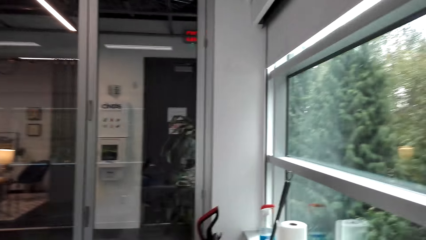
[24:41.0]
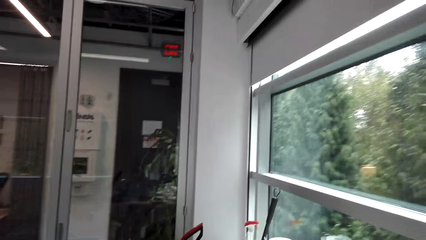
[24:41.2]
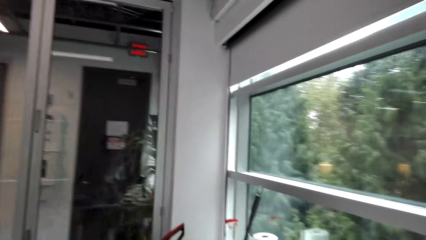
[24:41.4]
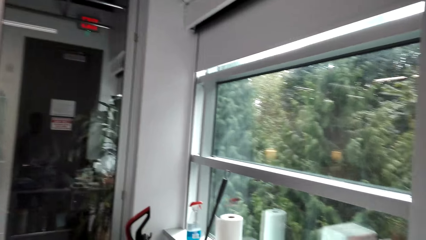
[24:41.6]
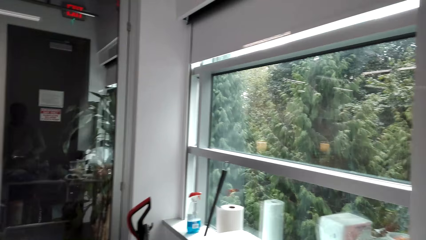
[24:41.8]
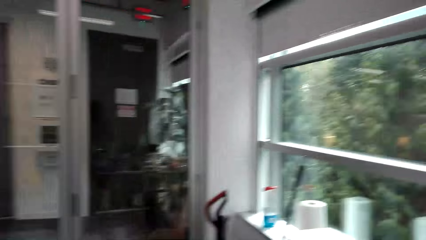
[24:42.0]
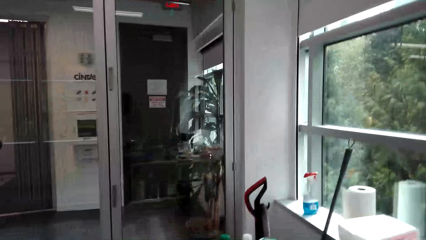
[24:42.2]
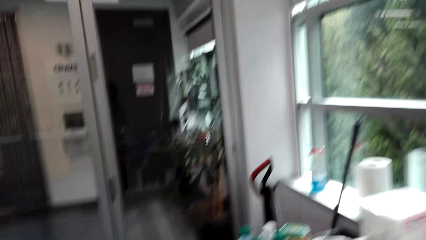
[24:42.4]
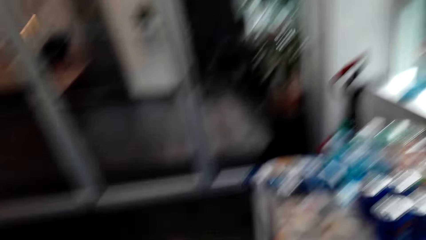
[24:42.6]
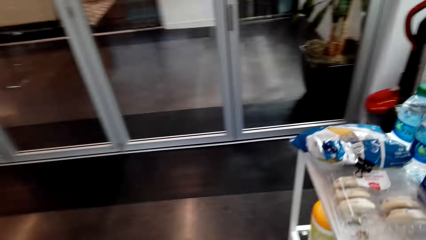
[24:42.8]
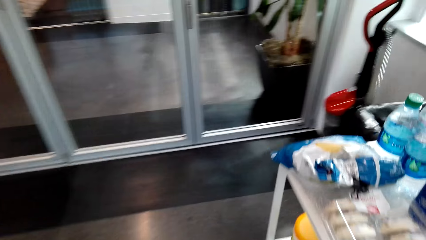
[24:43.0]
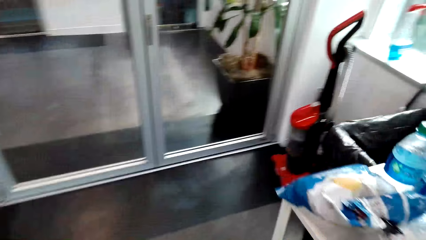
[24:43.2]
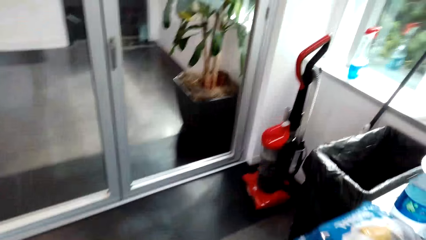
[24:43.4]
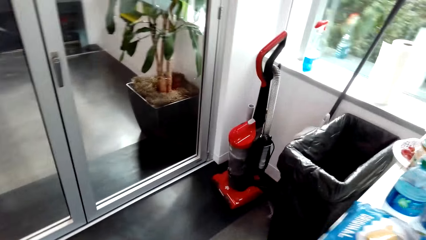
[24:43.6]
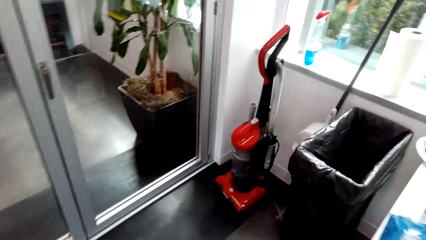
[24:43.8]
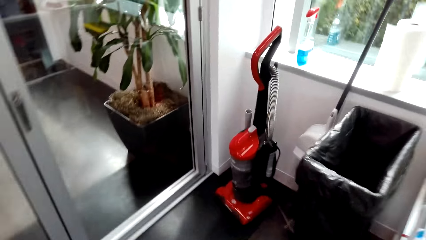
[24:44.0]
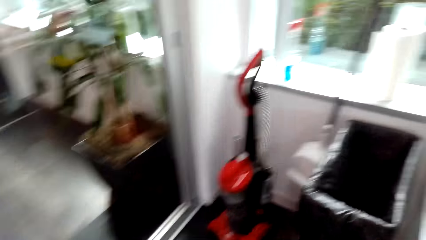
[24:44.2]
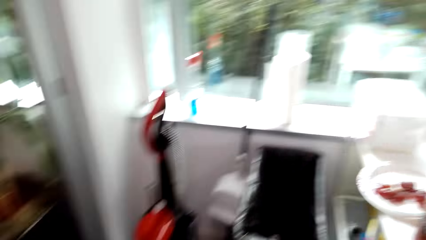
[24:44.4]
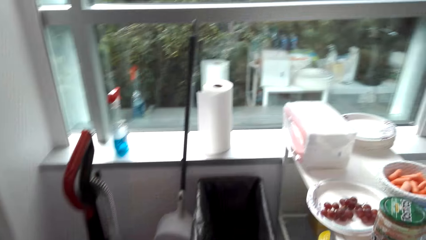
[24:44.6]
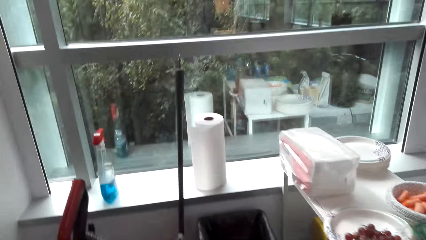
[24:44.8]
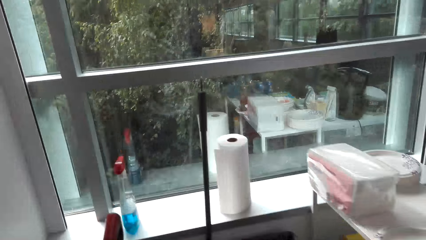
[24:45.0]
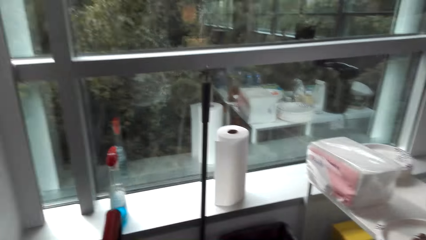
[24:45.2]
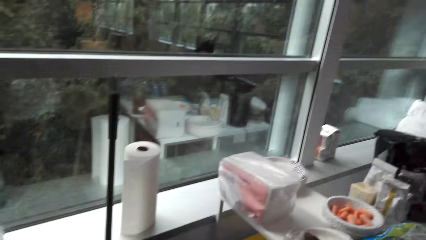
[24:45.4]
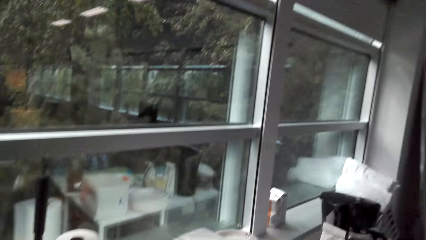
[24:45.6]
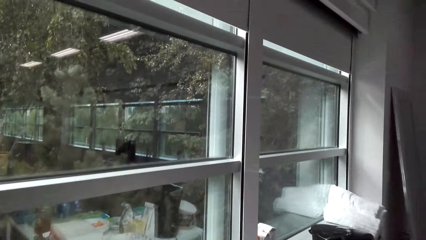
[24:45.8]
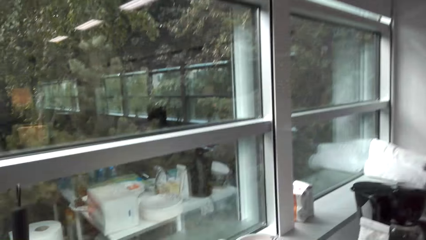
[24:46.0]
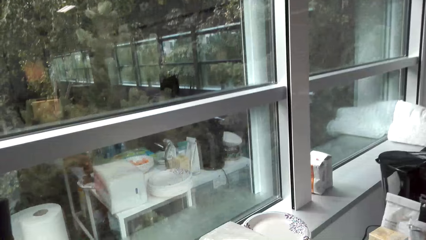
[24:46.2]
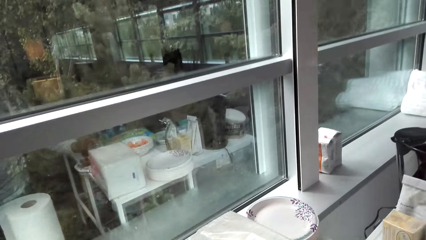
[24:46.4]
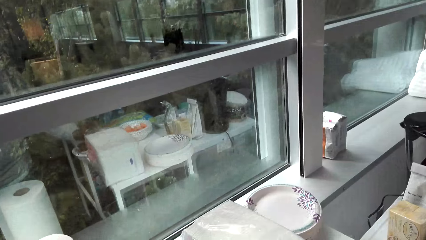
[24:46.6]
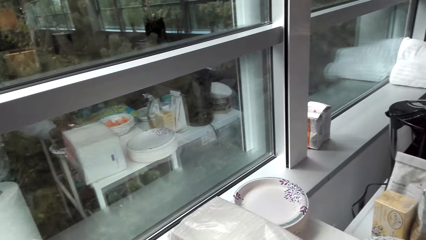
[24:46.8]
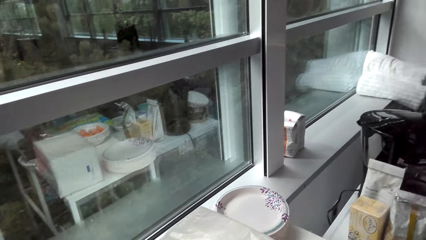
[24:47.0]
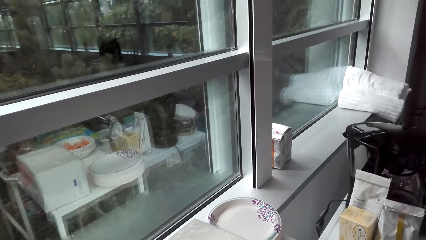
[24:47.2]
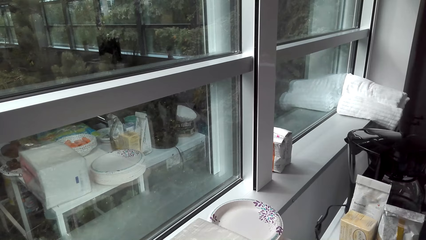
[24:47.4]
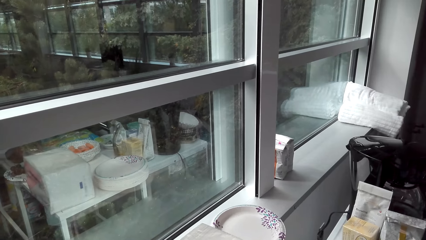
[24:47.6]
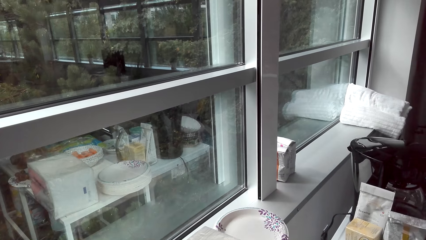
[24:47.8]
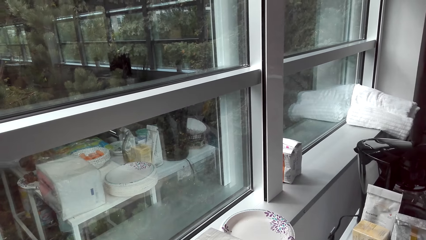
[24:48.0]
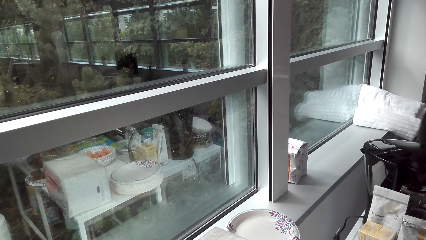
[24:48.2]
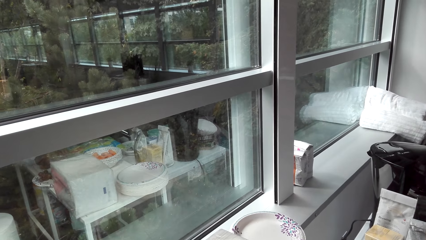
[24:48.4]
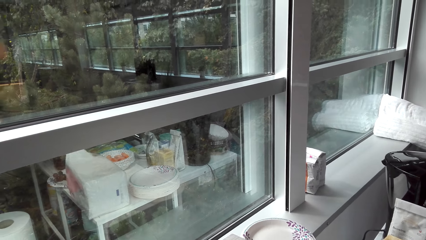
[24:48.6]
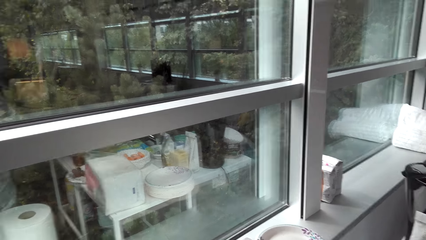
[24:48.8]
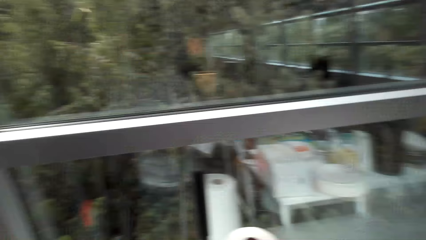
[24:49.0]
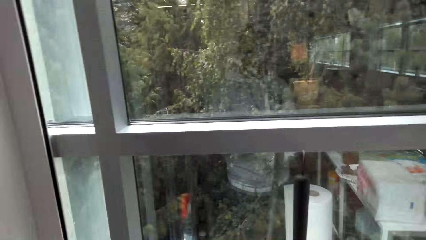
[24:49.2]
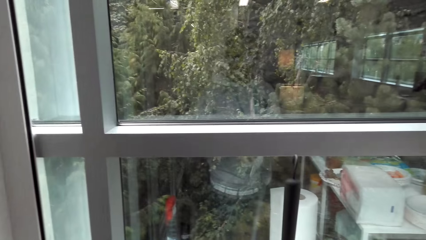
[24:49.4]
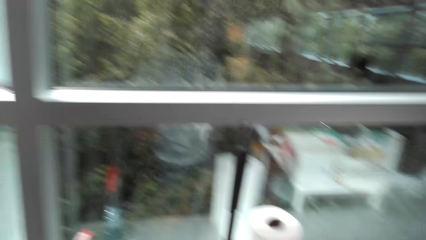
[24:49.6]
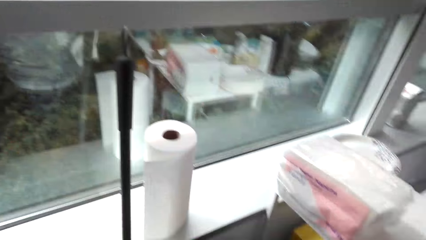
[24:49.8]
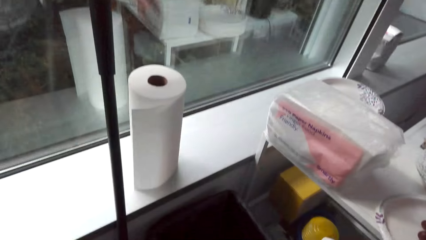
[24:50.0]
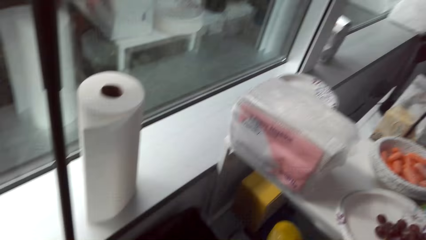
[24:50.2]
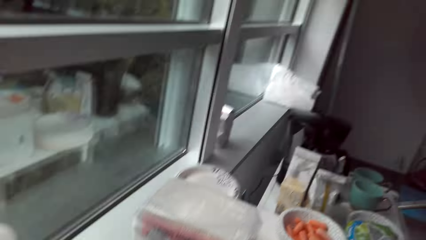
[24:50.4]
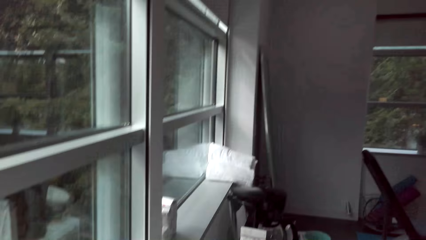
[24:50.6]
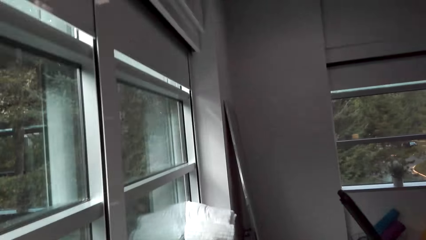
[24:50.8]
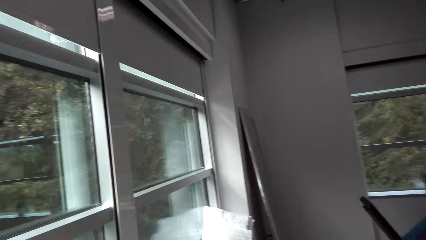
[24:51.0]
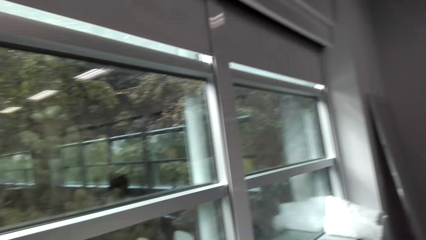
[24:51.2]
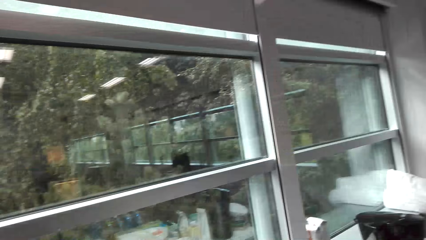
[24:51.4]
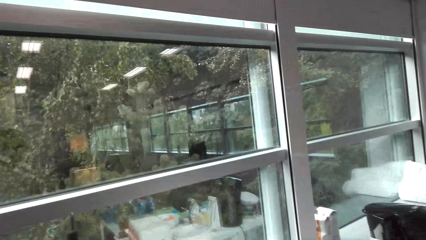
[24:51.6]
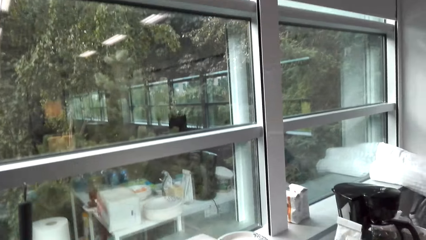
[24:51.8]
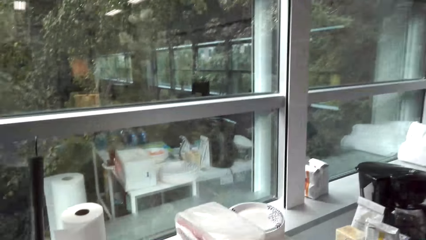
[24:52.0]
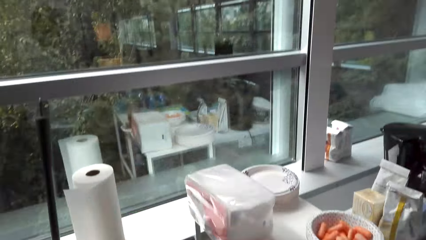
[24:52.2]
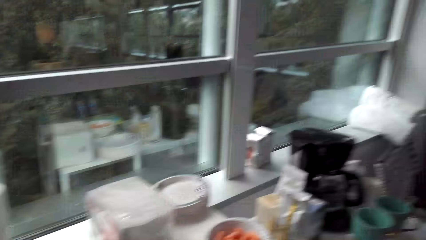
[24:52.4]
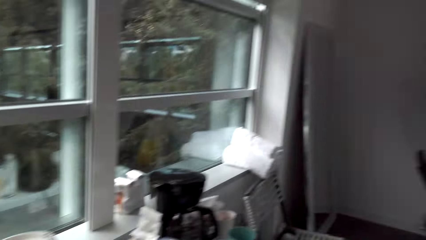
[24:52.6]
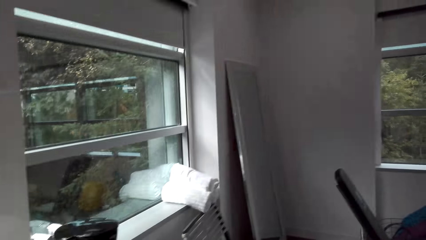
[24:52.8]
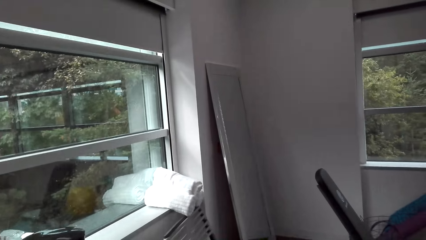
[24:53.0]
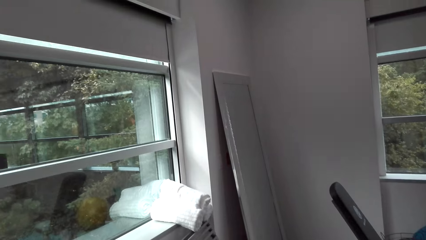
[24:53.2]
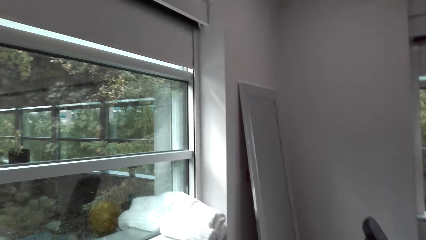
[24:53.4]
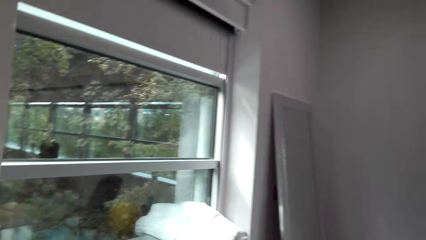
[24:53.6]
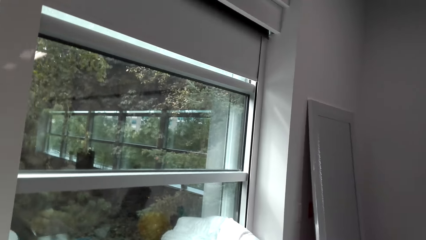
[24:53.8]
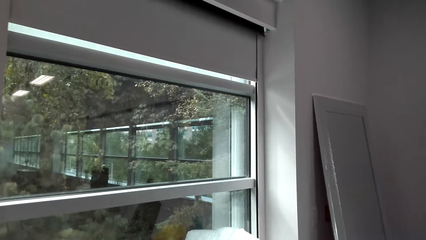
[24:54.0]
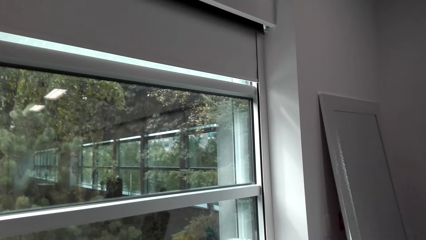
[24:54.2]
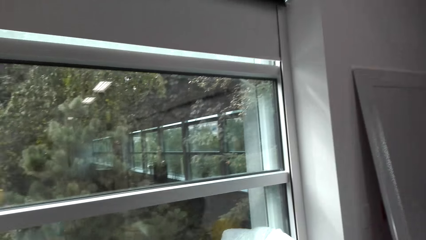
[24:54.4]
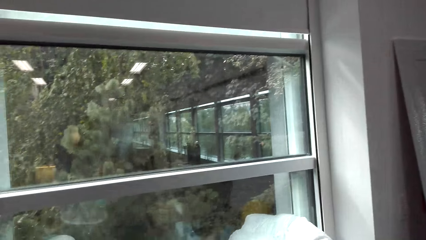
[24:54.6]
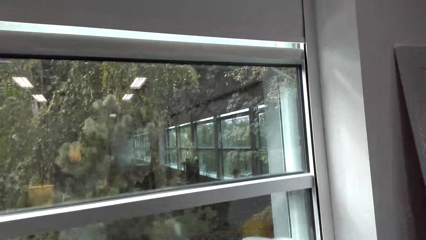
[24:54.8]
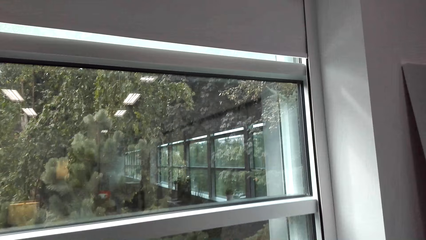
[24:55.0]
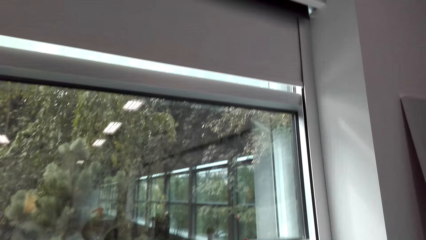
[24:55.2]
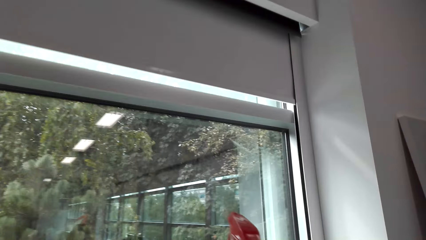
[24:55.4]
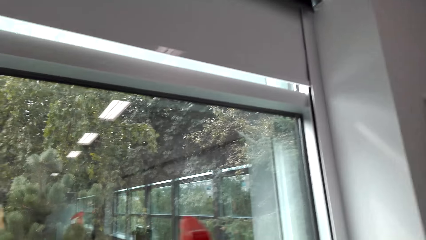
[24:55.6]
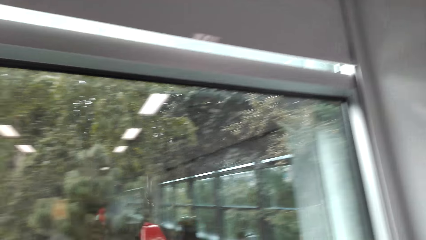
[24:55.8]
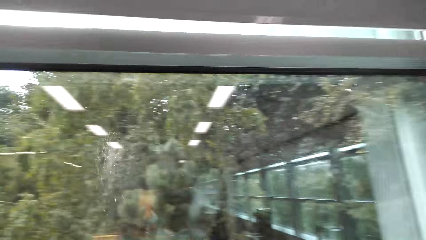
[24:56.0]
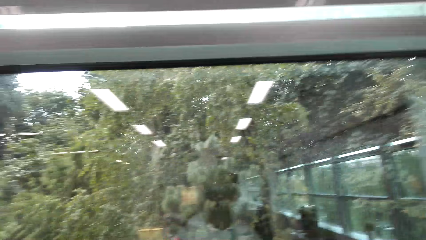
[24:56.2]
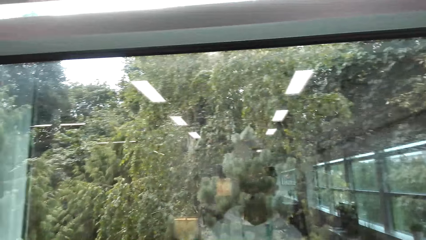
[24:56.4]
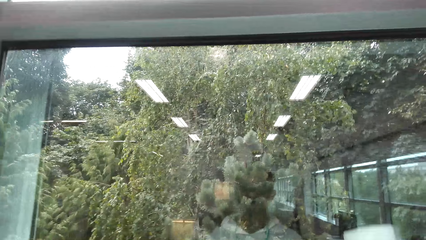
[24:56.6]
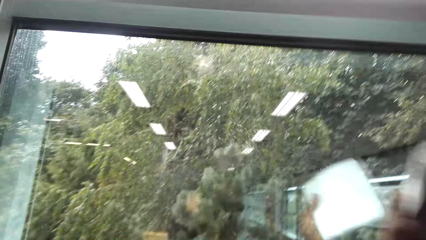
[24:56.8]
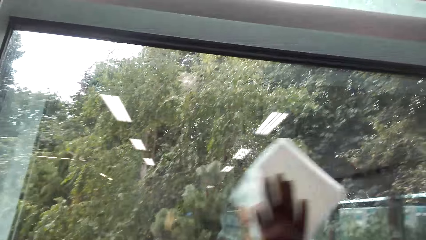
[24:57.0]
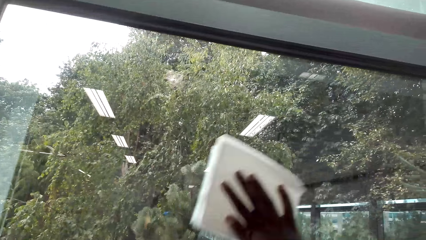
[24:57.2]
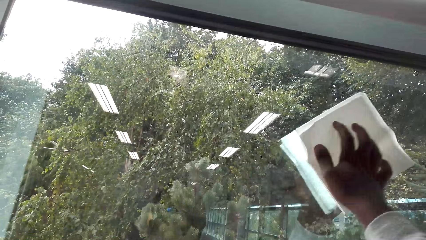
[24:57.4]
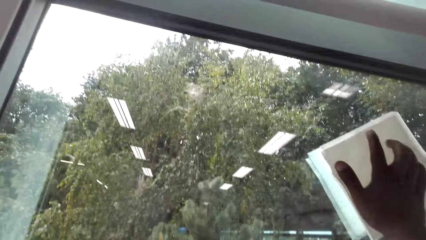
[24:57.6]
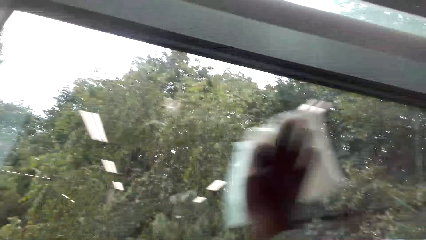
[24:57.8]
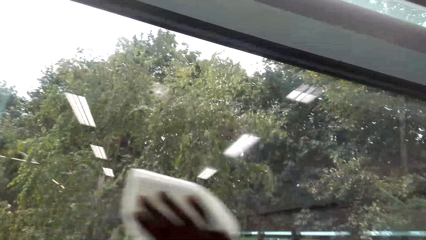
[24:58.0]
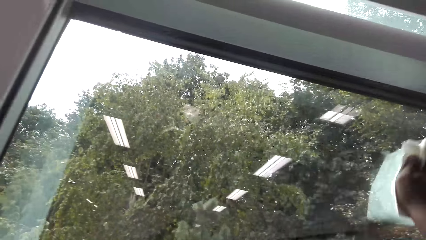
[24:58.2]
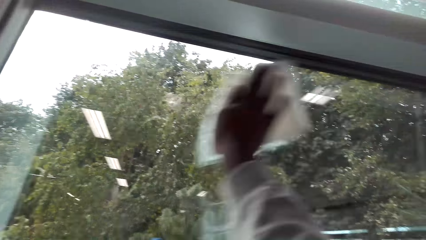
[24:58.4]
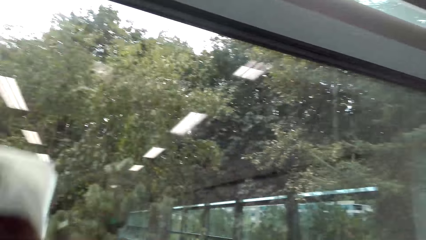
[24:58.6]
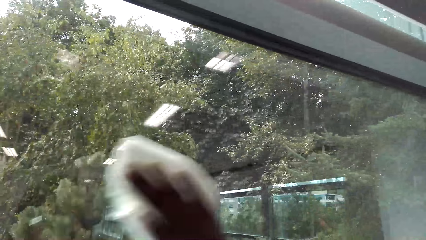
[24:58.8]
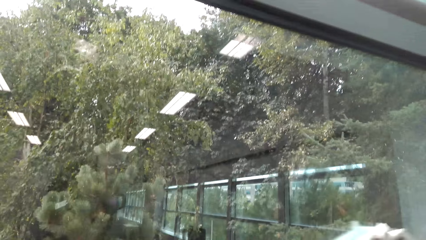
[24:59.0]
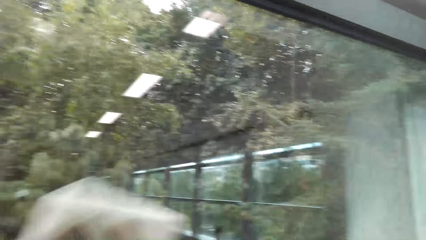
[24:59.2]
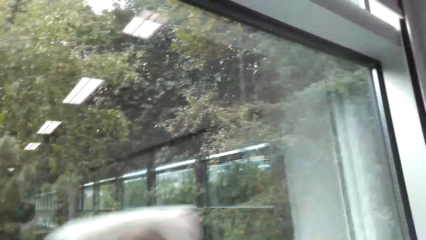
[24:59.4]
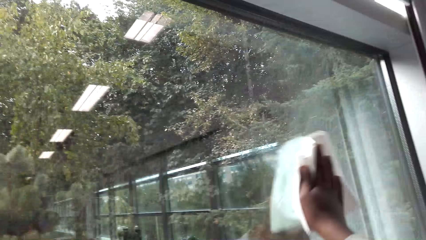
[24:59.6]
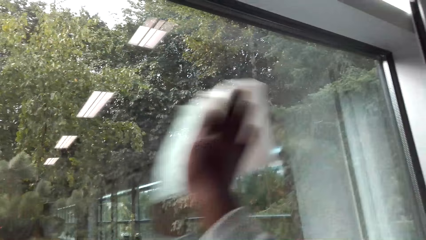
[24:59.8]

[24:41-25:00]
The camera wearer walks around the room. They spray the window. They wipe the window.
